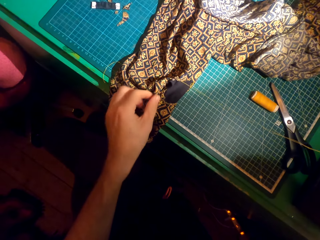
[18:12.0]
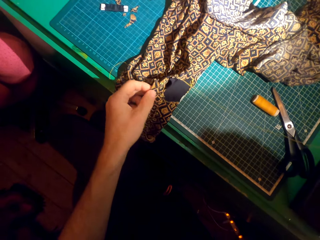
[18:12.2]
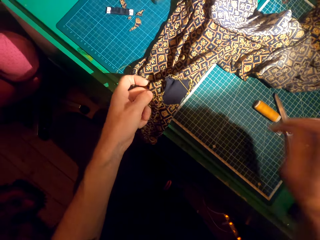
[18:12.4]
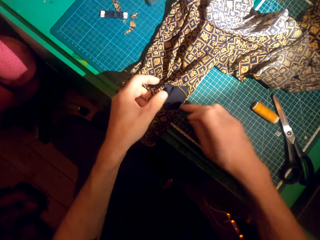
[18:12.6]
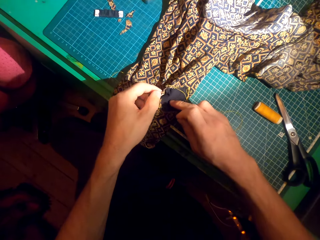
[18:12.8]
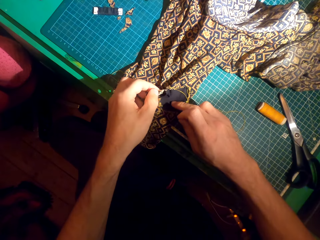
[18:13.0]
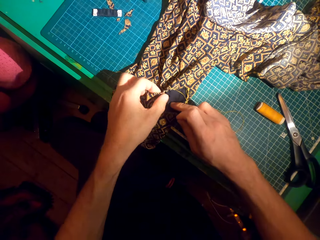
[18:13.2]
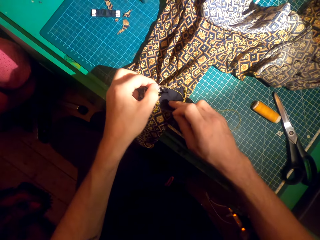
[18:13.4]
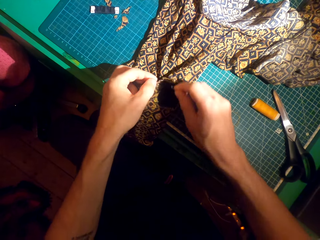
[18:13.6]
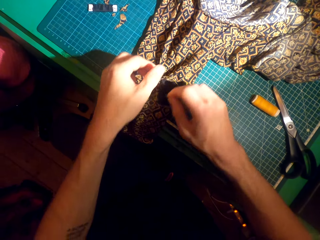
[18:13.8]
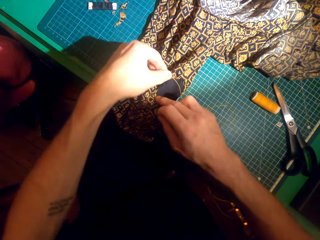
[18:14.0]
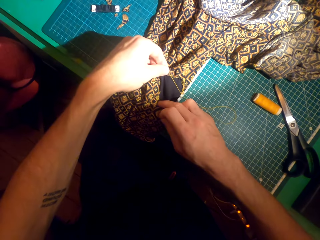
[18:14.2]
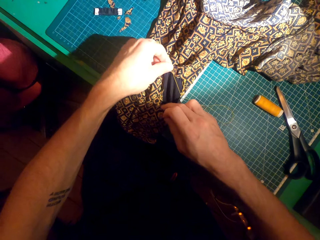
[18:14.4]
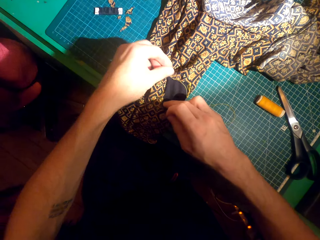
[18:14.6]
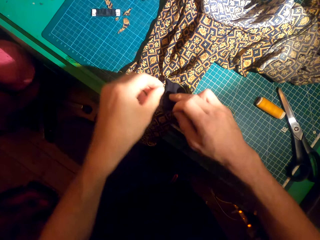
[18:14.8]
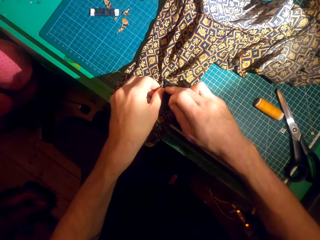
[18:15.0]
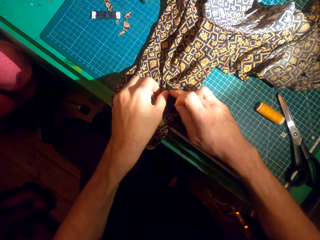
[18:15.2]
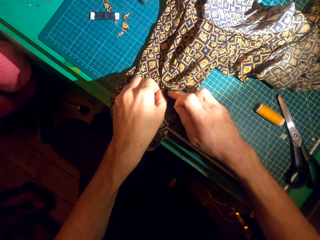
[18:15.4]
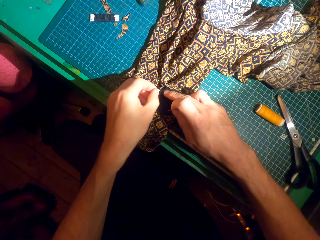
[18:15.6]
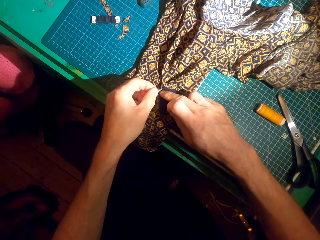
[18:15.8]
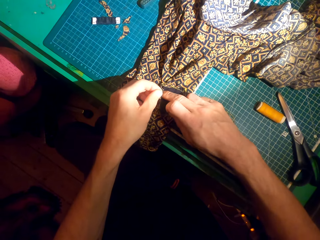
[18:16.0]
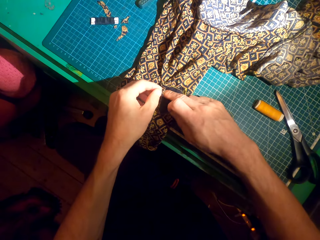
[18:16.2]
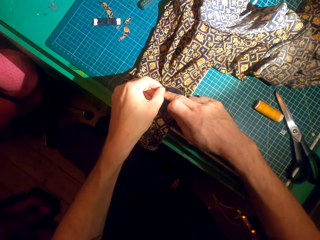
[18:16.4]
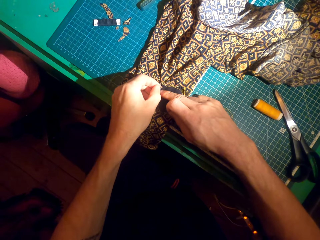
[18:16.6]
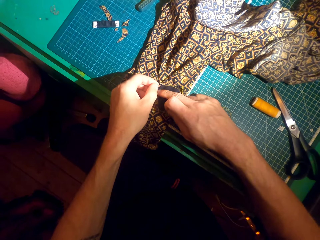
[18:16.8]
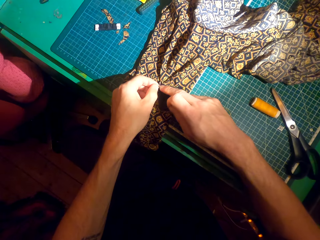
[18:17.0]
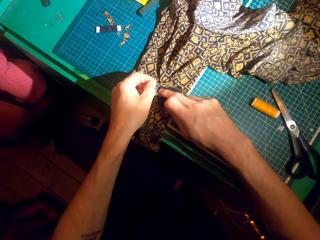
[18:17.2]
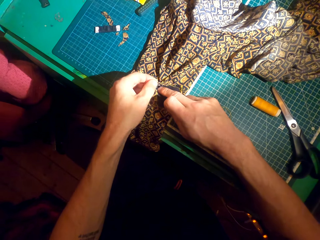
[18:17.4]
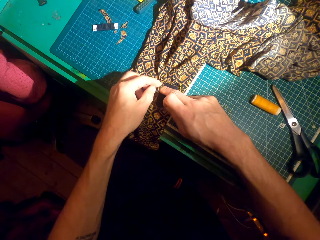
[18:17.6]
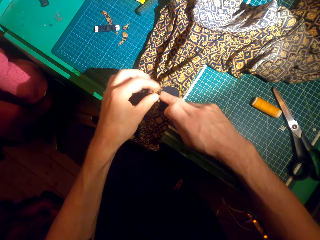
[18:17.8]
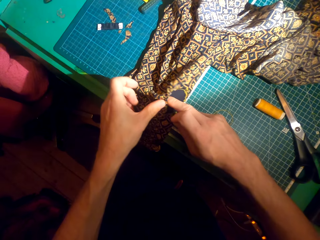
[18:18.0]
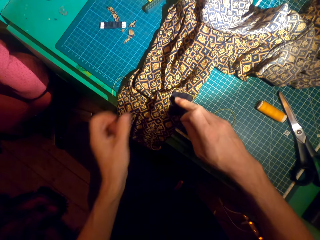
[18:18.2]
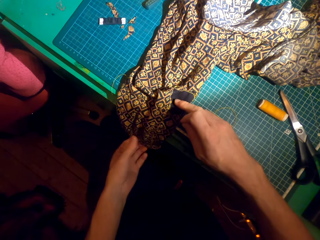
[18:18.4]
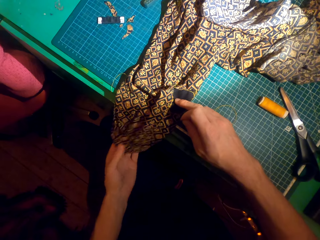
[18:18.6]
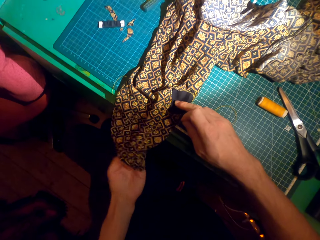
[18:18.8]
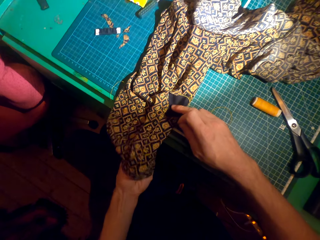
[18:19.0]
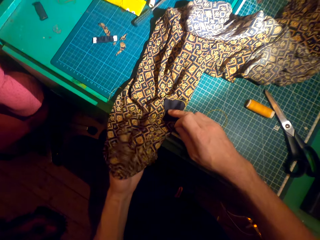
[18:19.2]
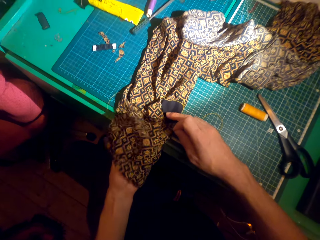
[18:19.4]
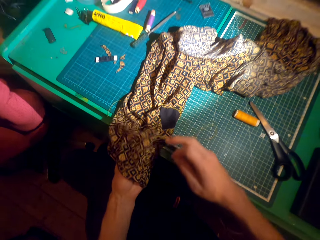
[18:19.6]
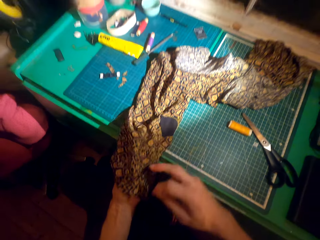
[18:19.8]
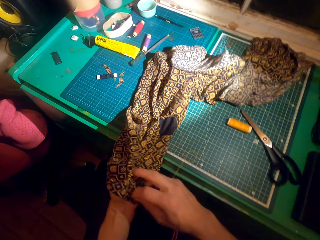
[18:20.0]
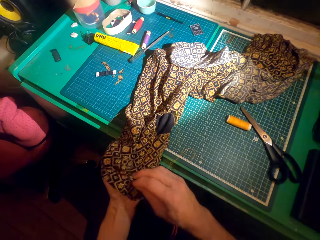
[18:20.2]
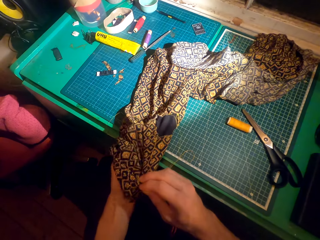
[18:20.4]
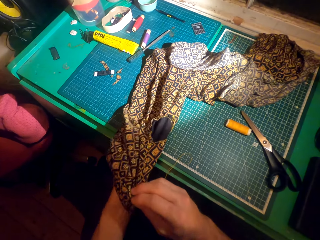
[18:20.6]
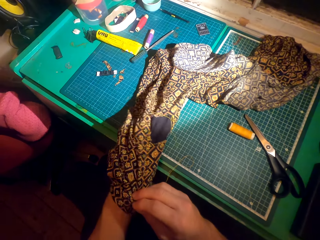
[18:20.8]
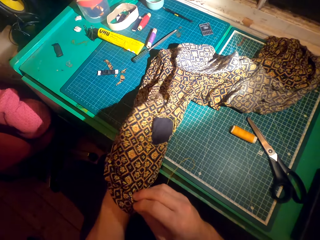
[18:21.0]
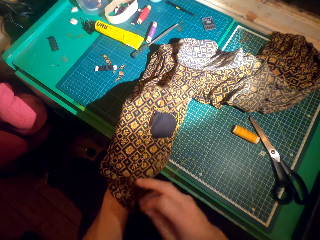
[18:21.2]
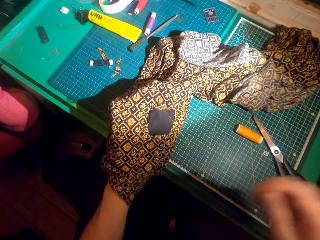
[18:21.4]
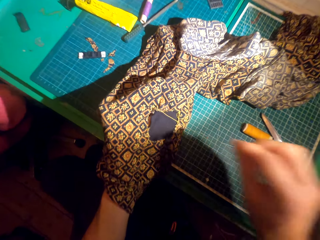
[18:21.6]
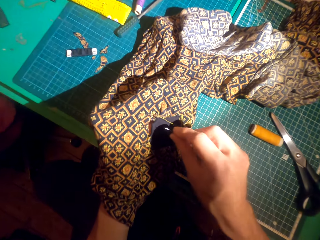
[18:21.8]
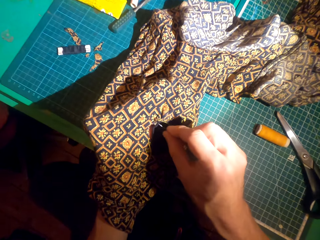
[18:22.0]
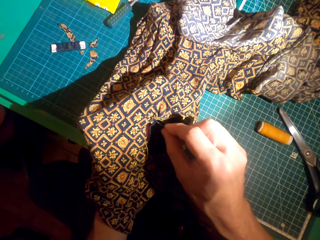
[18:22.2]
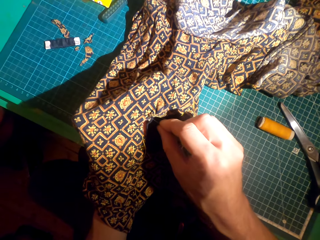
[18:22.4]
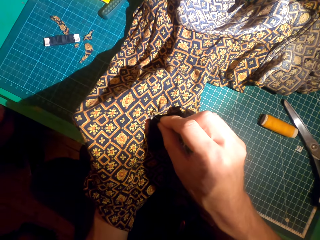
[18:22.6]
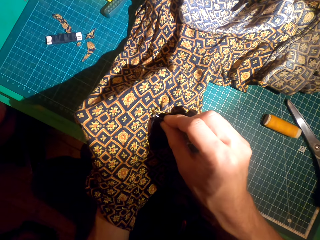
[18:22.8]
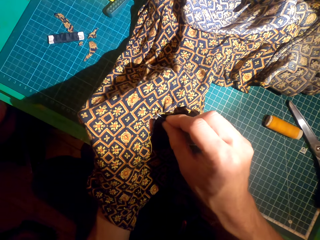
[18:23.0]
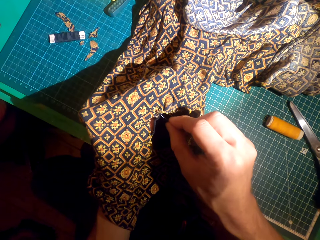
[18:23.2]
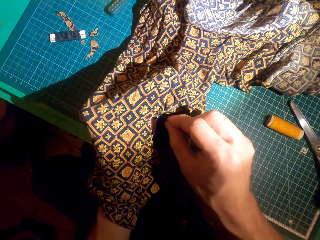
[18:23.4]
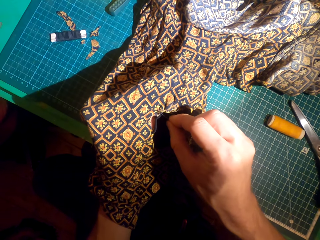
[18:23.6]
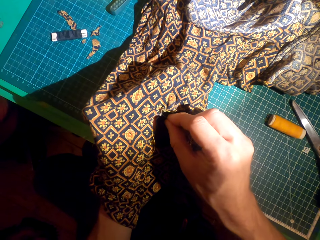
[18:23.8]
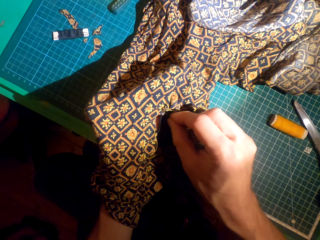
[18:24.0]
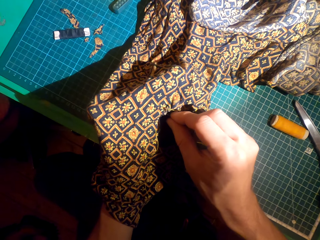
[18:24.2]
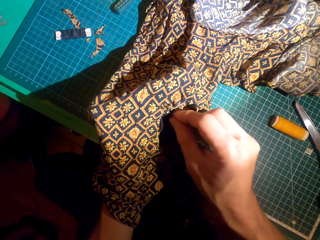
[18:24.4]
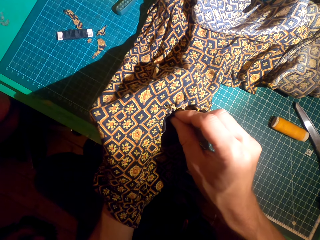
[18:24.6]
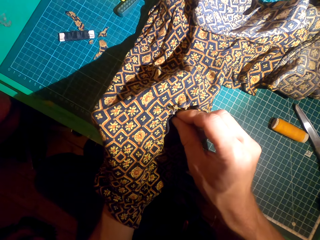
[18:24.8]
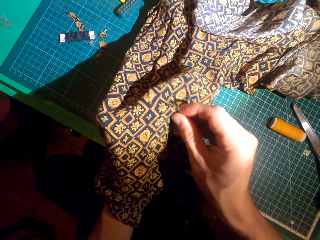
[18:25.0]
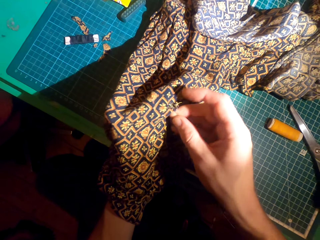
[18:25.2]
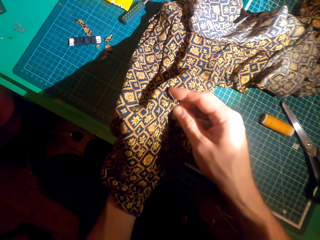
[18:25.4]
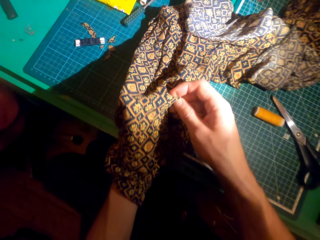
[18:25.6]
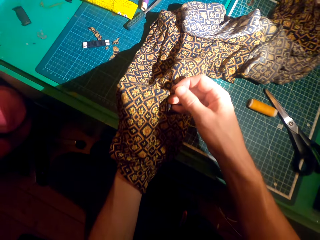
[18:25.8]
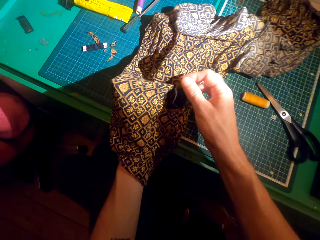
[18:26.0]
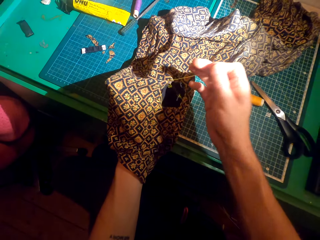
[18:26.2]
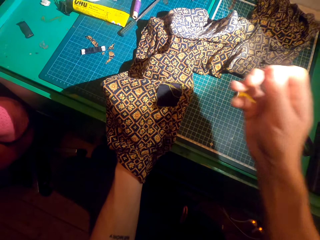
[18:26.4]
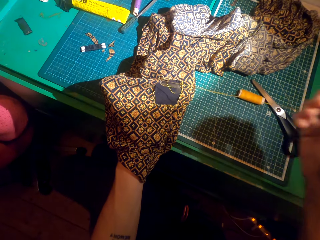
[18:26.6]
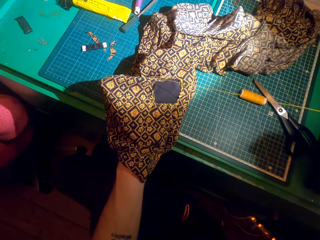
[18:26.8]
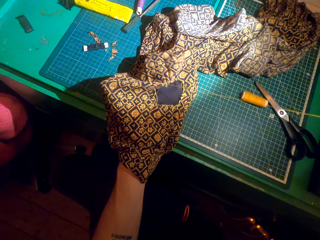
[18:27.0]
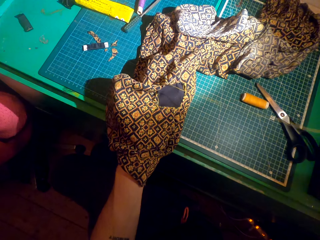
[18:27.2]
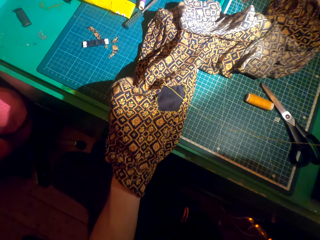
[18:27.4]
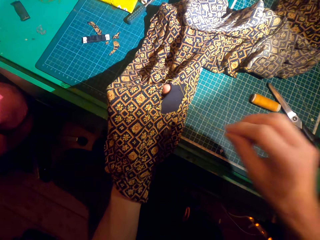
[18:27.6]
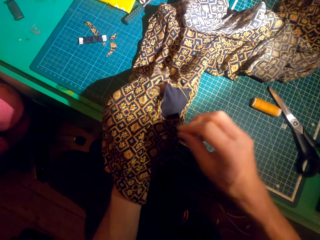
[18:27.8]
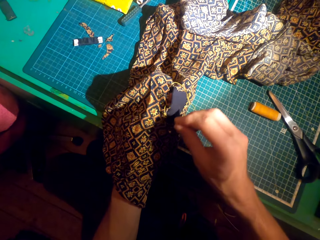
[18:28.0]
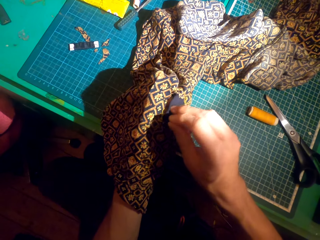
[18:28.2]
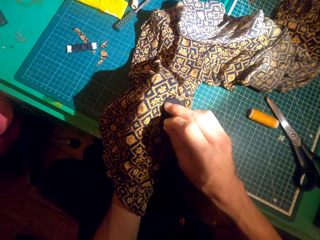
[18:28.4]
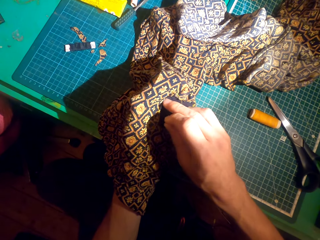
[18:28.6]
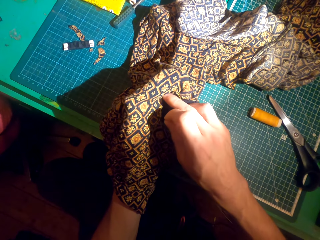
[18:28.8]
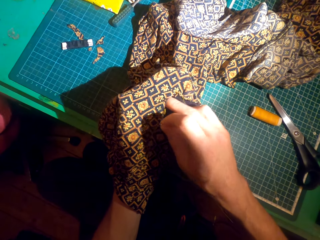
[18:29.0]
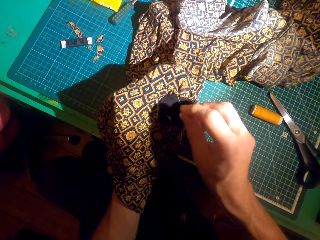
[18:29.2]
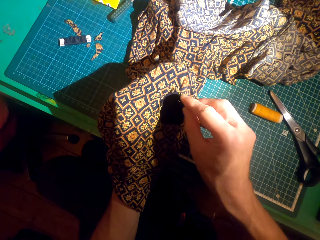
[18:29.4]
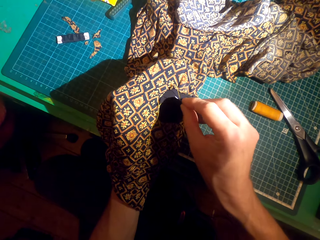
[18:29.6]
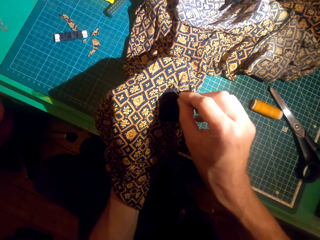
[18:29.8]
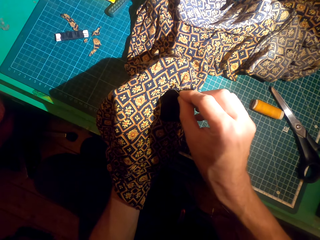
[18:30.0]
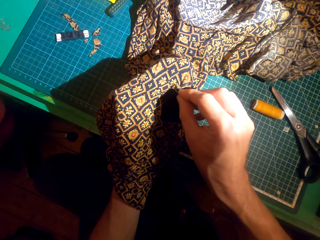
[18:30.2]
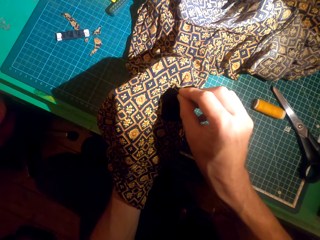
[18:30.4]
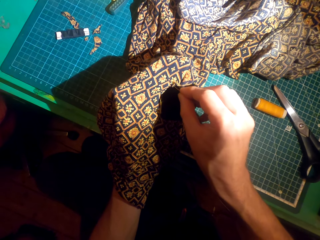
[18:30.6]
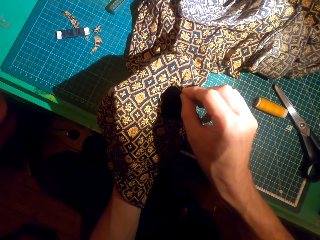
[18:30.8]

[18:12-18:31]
The camera wearer adjusts the cloth. They adjust the patch. They slide the hand inside the cloth. They knit the cloth with a needle. They sew the patch over a piece of cloth.

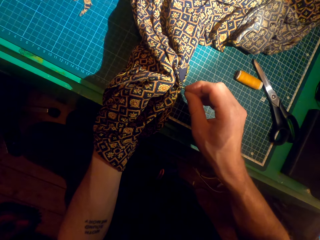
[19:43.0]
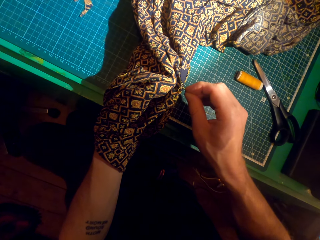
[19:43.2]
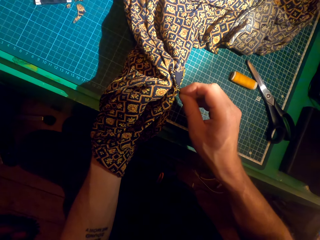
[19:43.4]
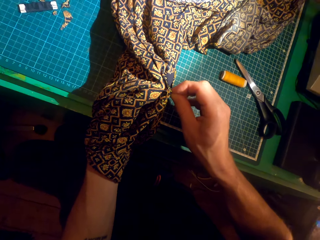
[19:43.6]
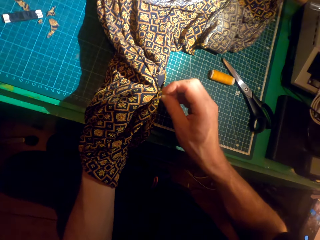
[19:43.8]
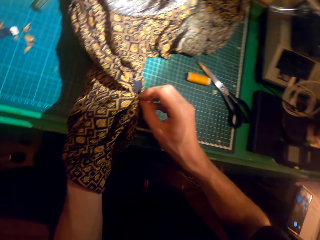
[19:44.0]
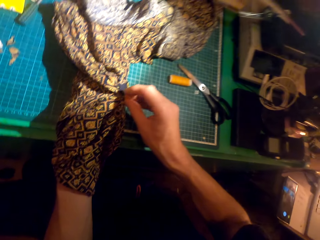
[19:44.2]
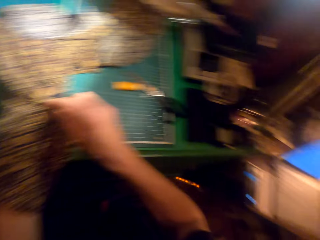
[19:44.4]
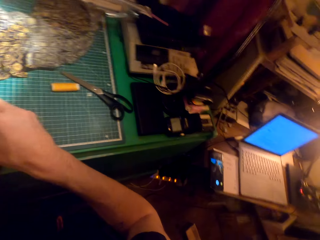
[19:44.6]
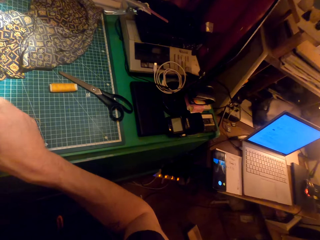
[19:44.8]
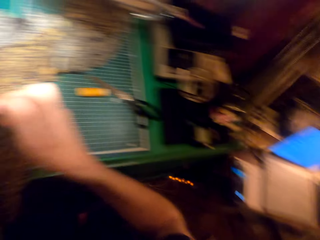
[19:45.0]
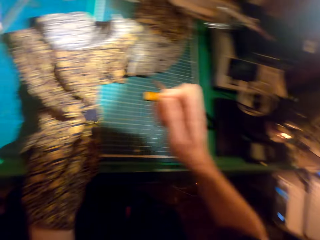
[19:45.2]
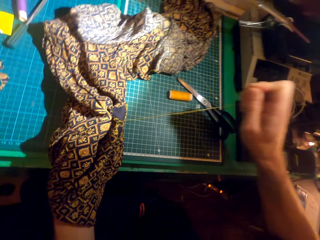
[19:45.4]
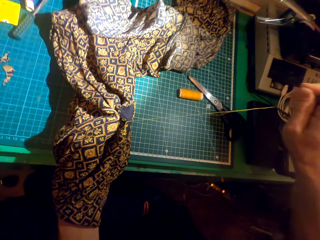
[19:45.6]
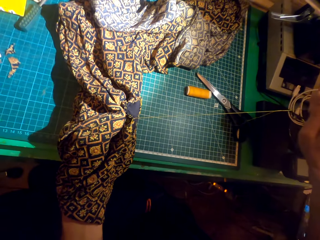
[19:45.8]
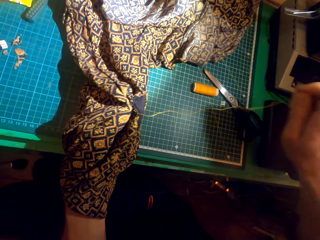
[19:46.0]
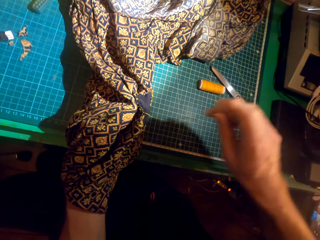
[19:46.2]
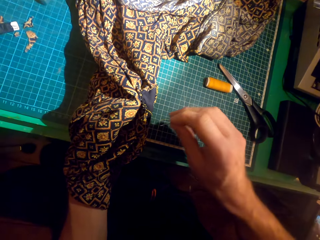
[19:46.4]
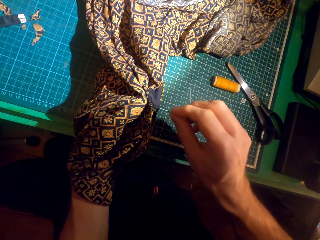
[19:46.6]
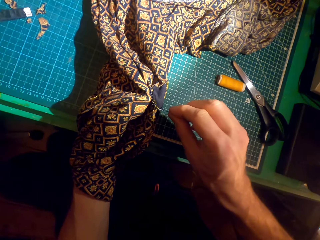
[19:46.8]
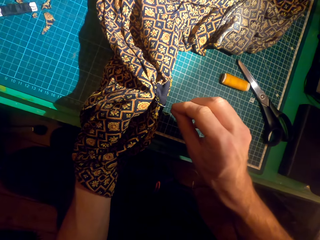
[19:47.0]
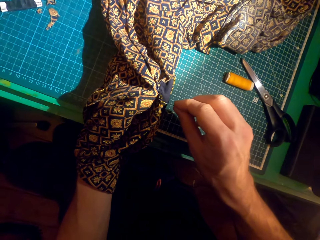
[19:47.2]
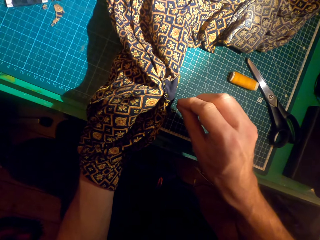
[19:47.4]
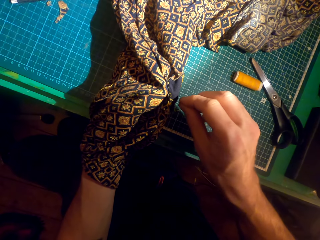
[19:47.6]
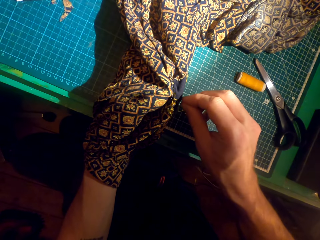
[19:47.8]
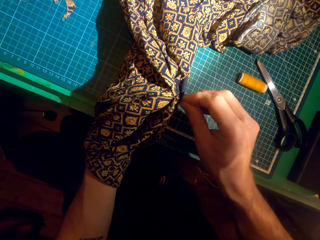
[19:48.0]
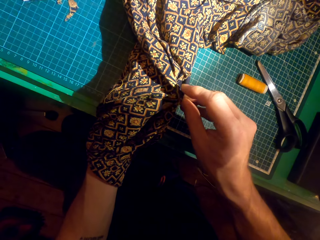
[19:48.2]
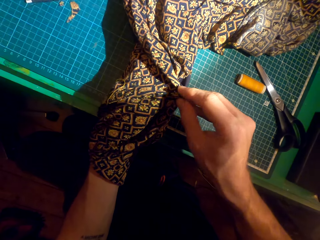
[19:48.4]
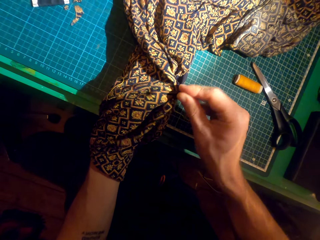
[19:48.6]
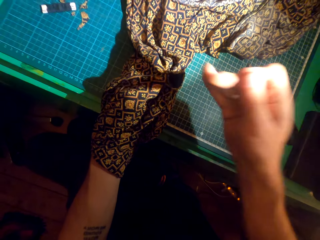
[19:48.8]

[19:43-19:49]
The camera wearer looks around. They sew a patch over a piece of cloth.
